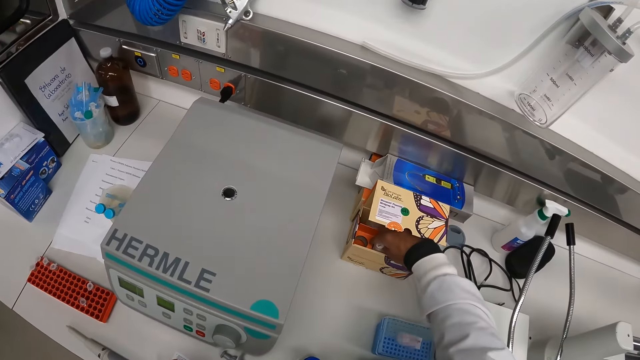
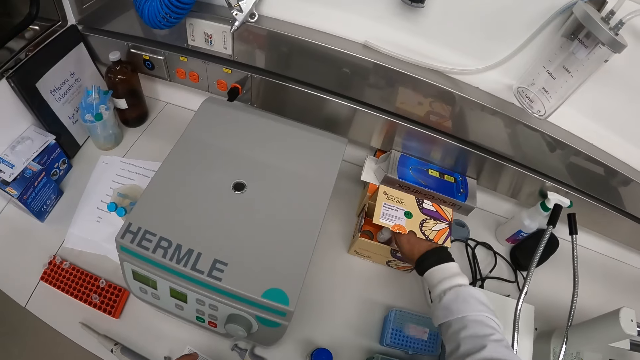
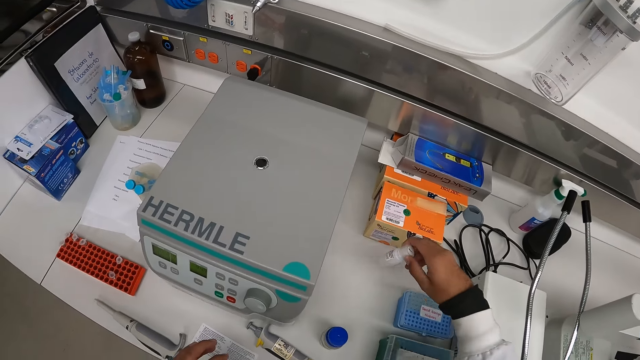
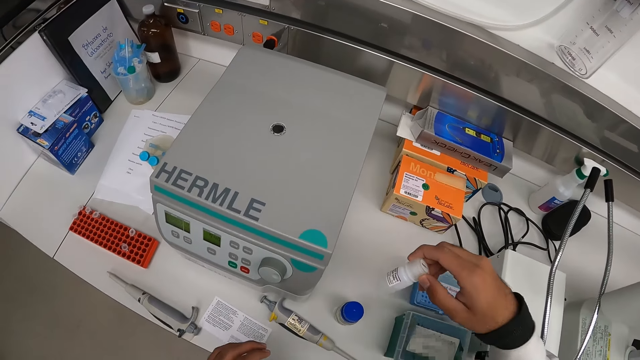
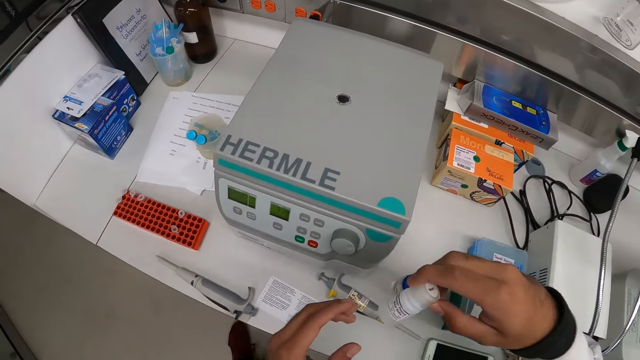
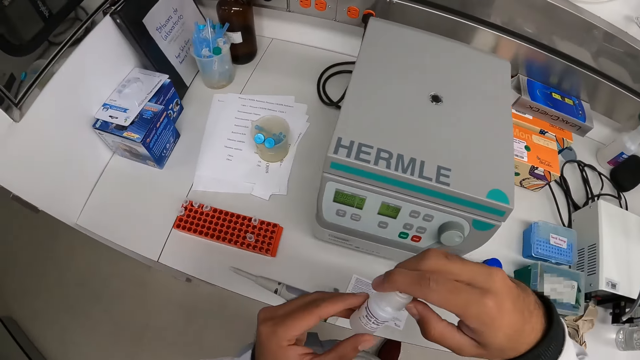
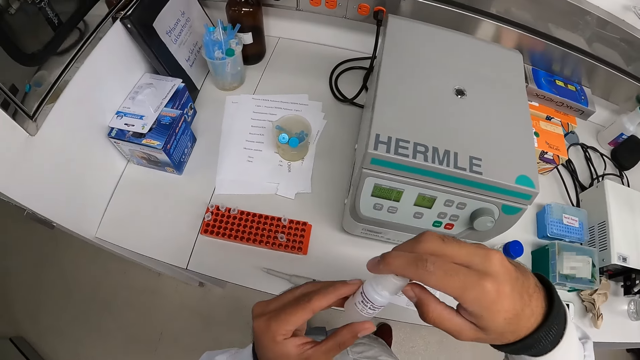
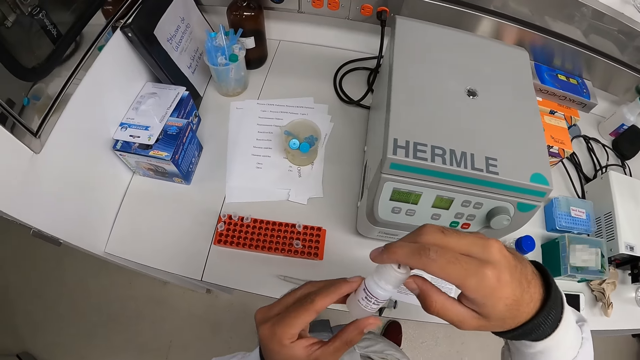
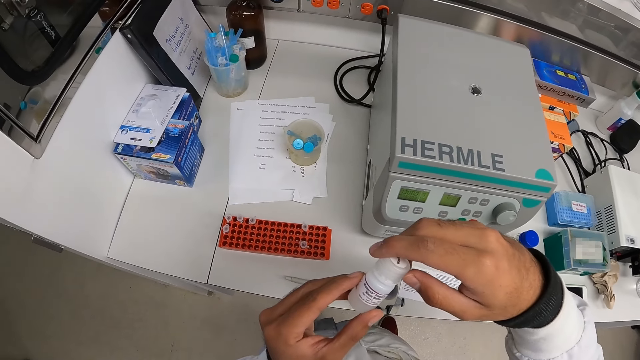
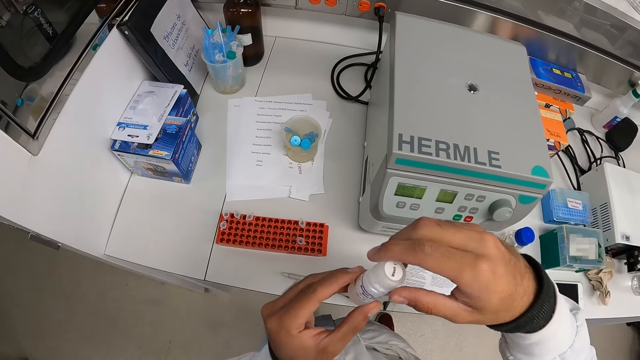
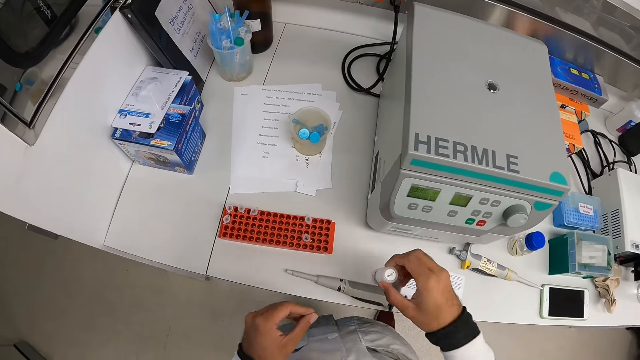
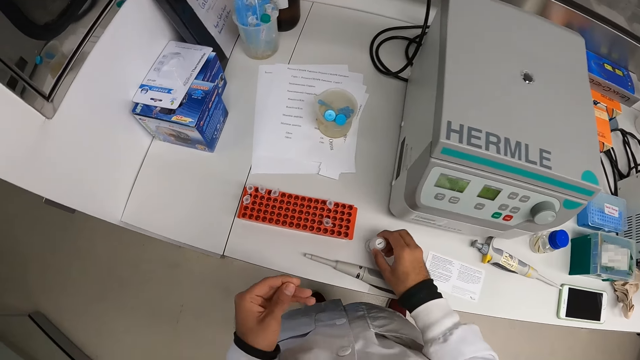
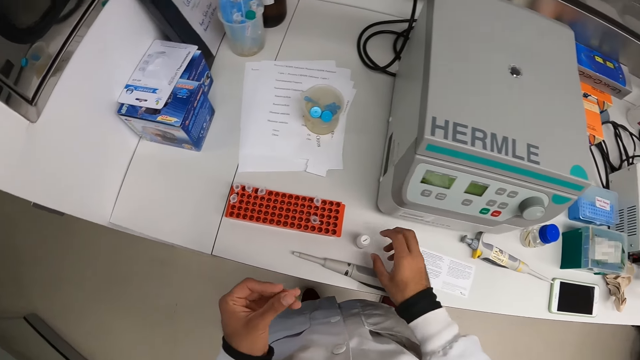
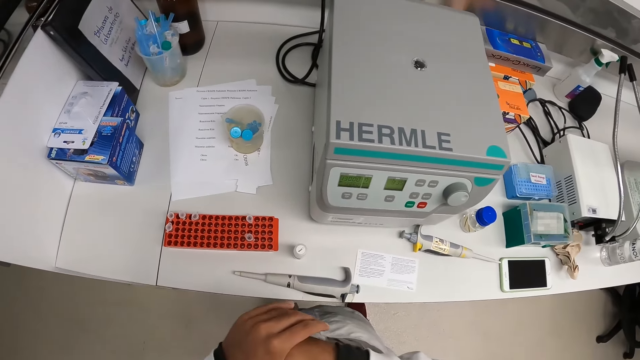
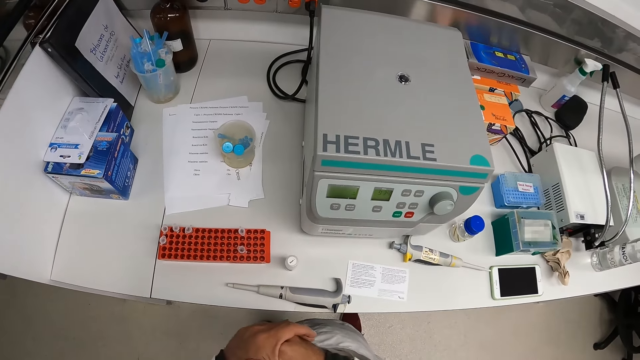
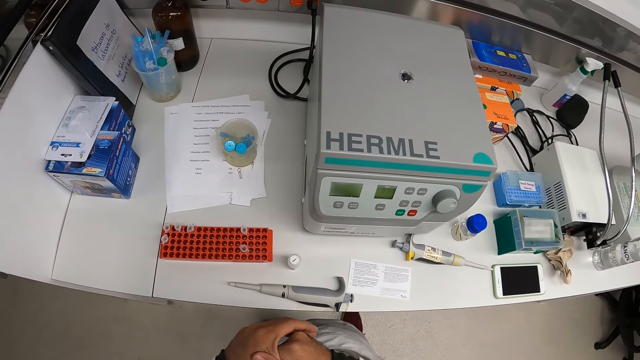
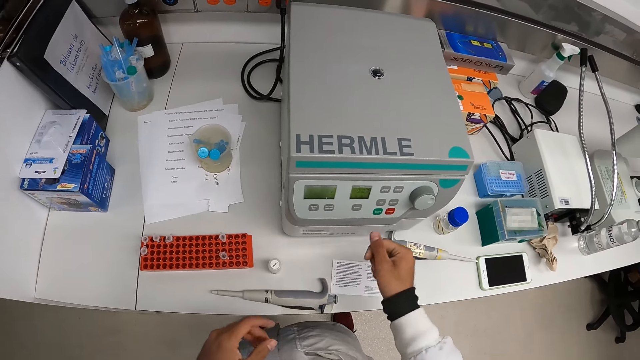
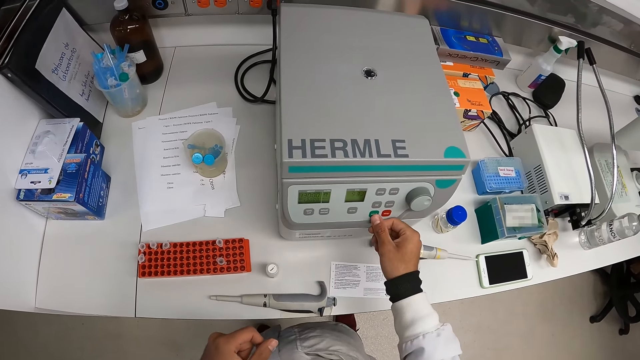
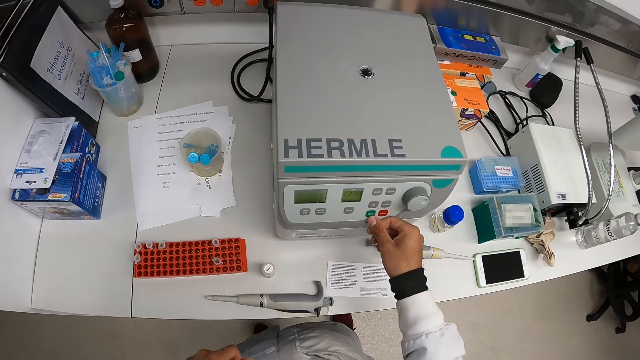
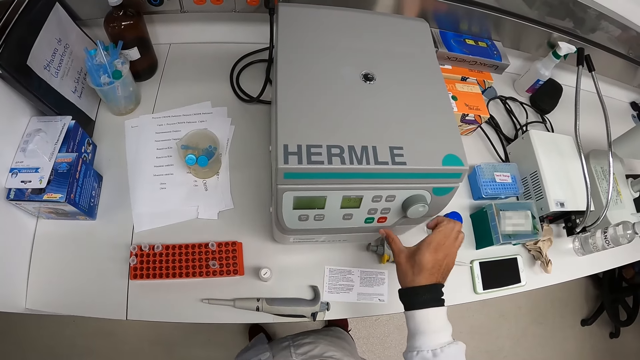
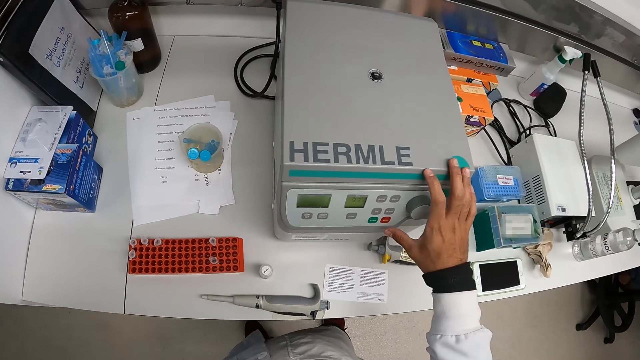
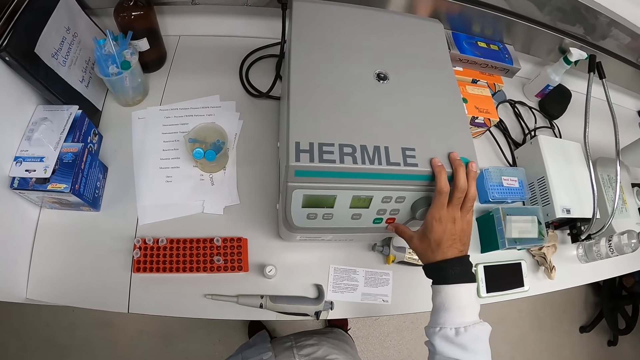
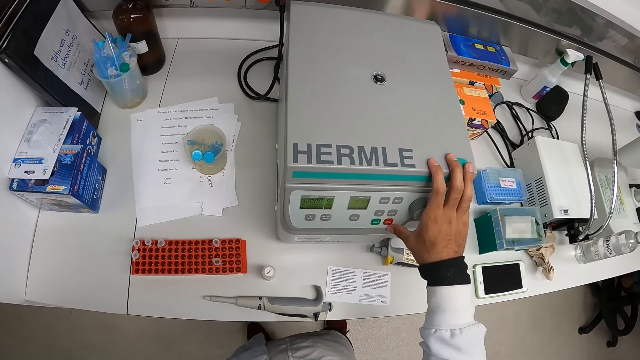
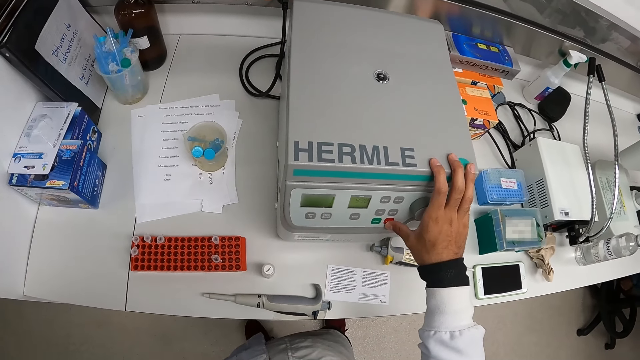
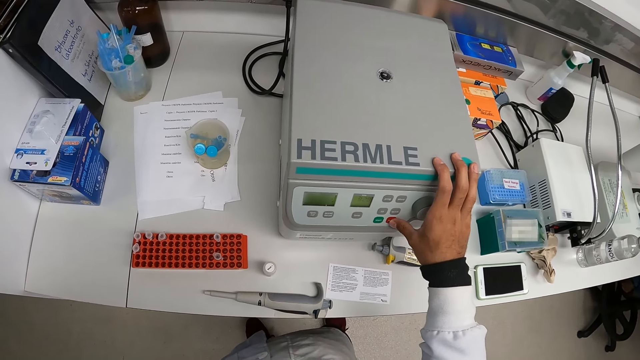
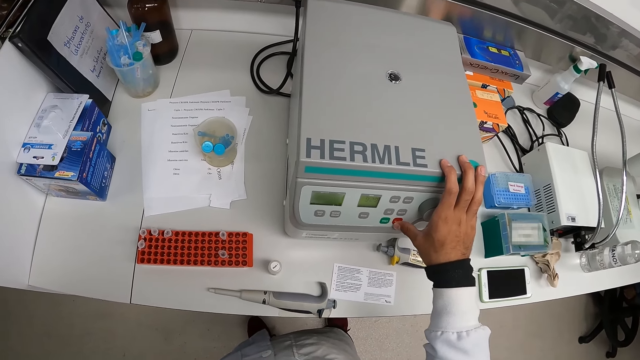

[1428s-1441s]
The camera wearer picks a container from the box with his right hand. He reads the label on the container in his hands. He drops the container on the countertop with his right hand. He joins his hands together. He presses the control buttons on the centrifuge with his right thumb.

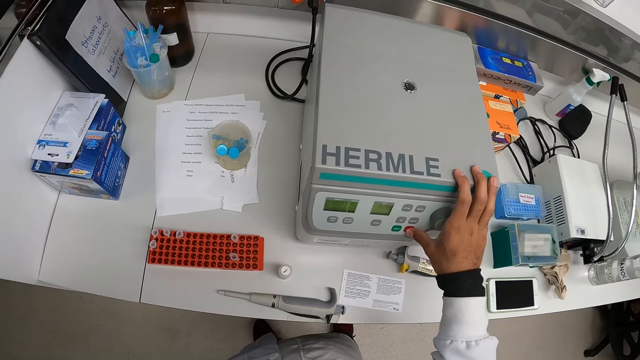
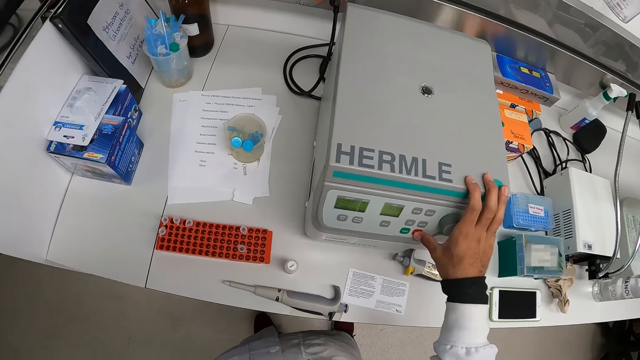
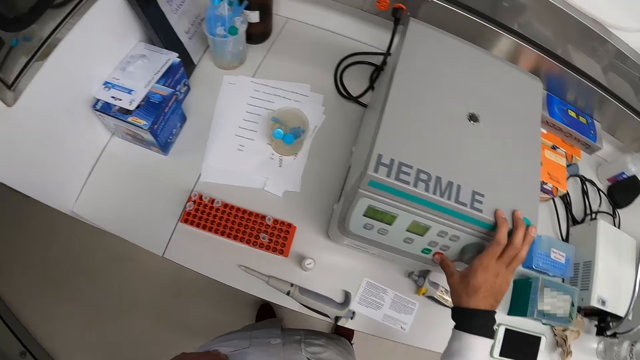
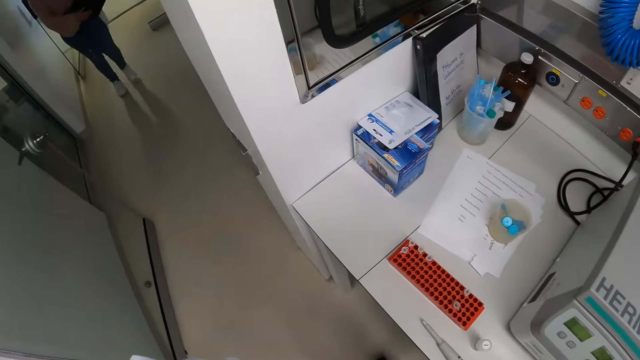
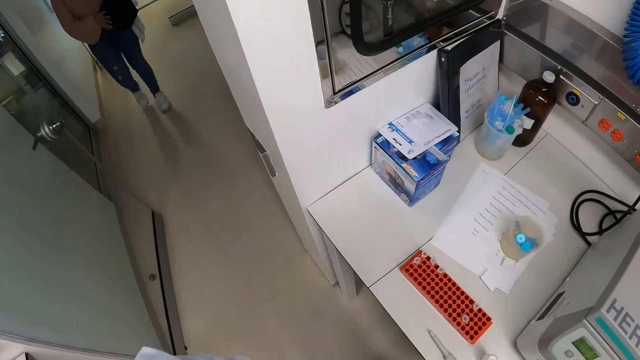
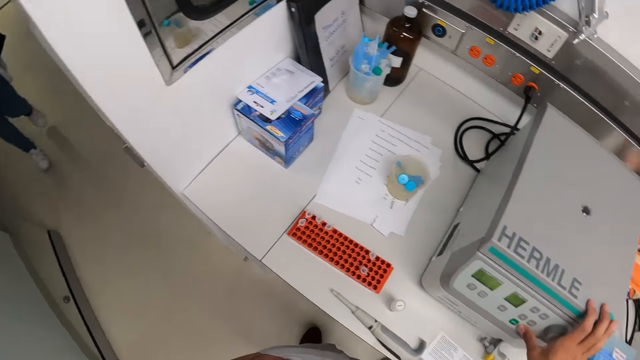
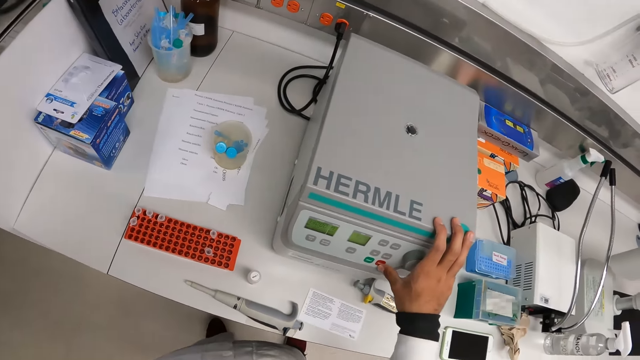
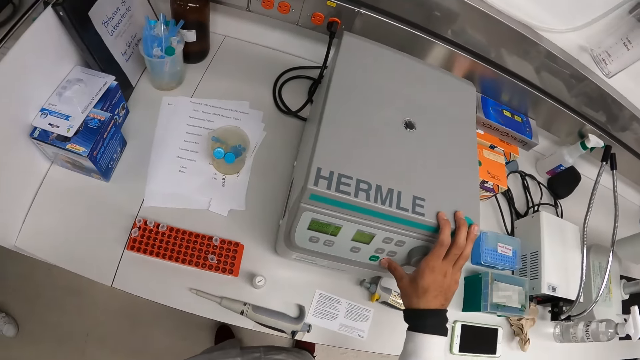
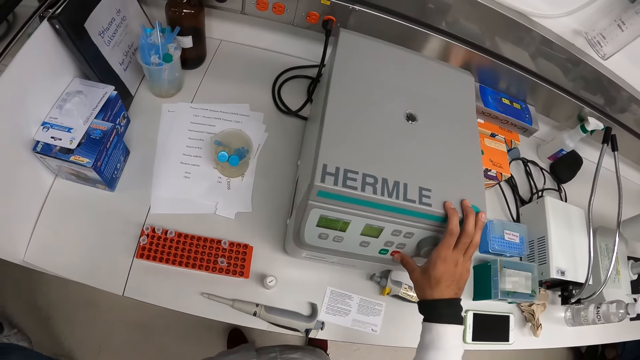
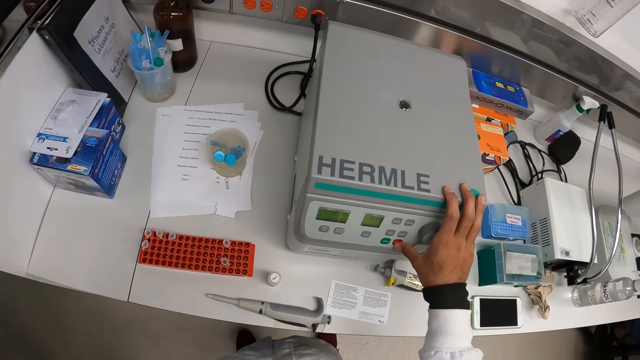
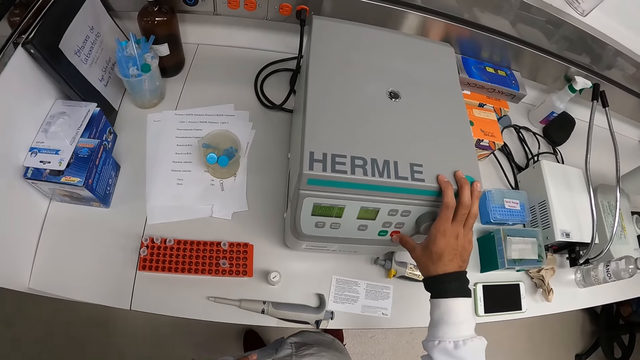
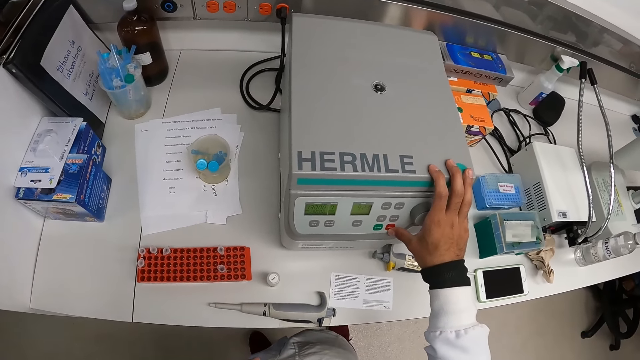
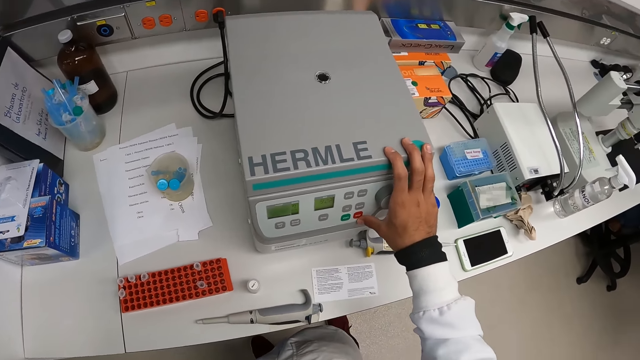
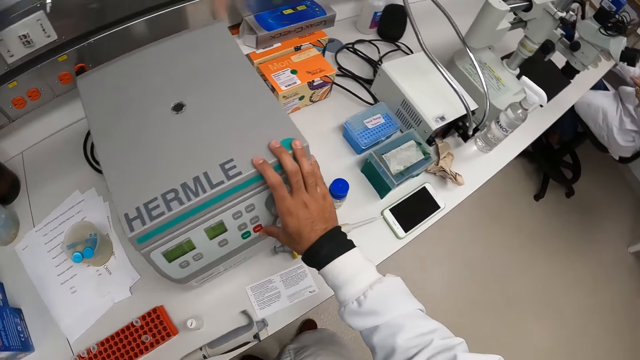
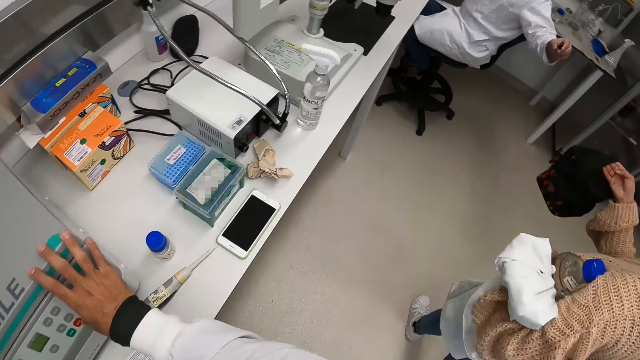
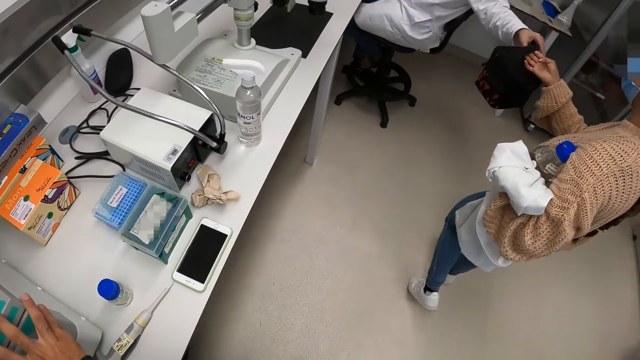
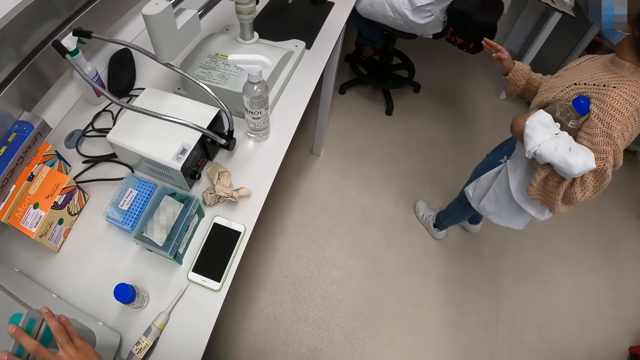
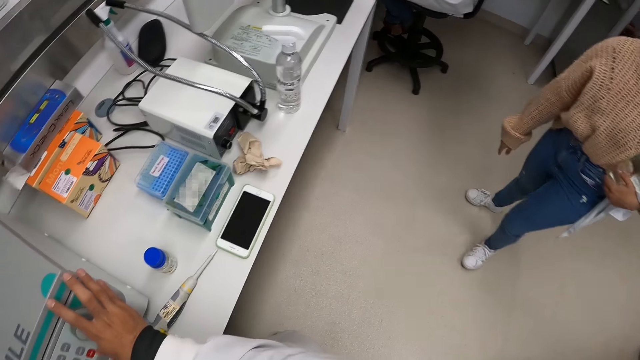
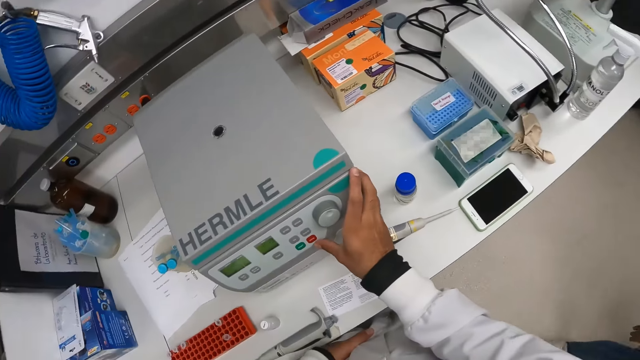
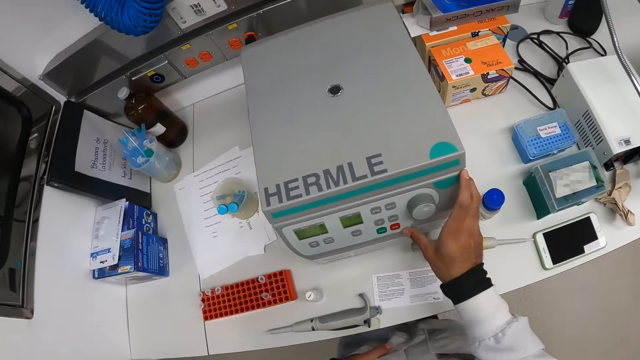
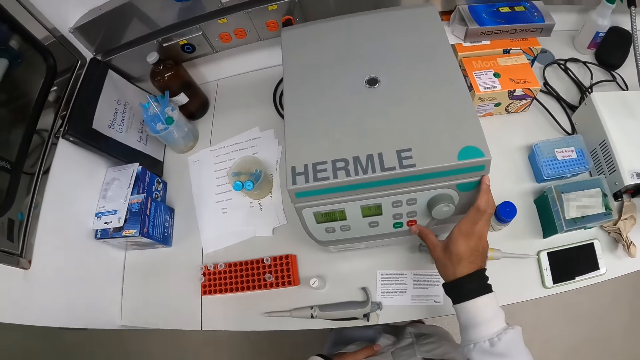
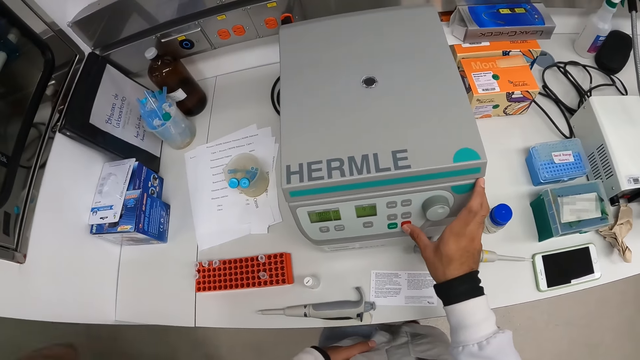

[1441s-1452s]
A woman walks into the lab. The camera wearer looks around. The woman hands a man a bag with her right hand. The woman walks away from the lab.
